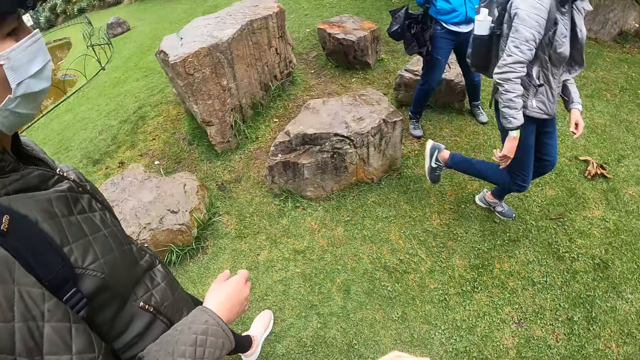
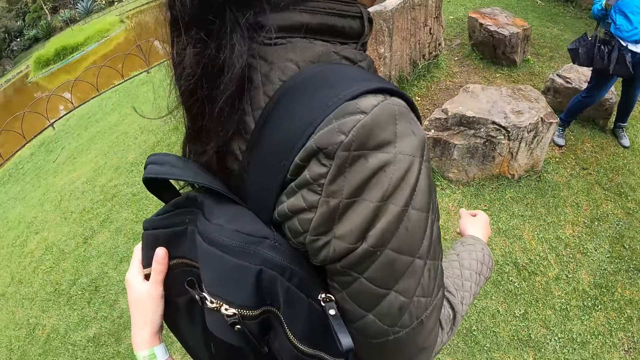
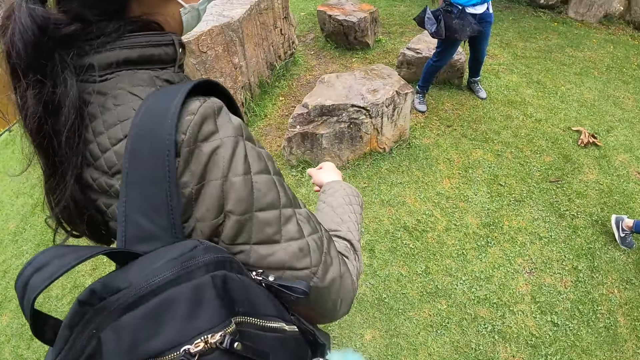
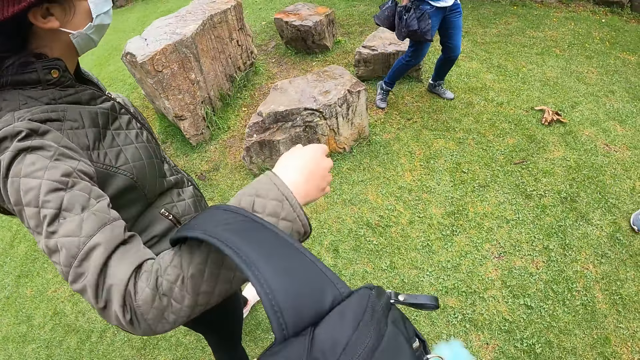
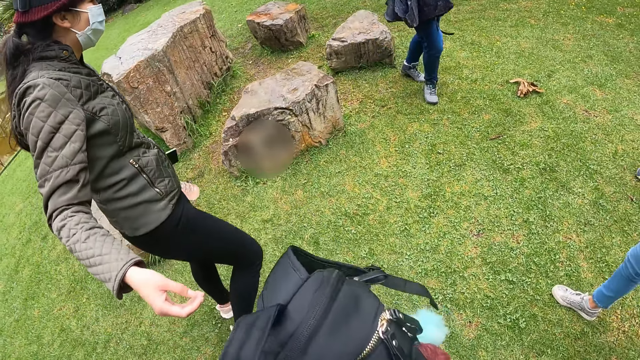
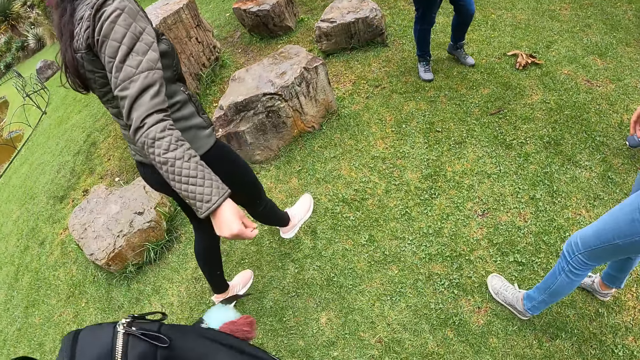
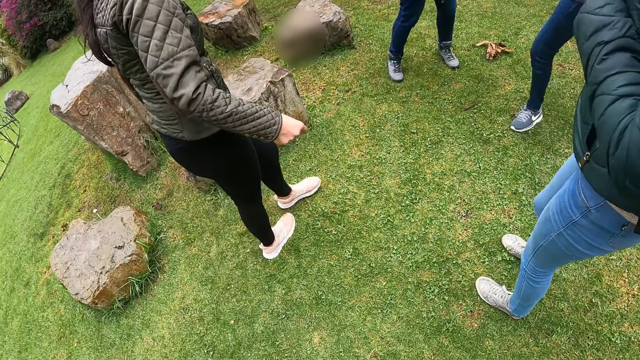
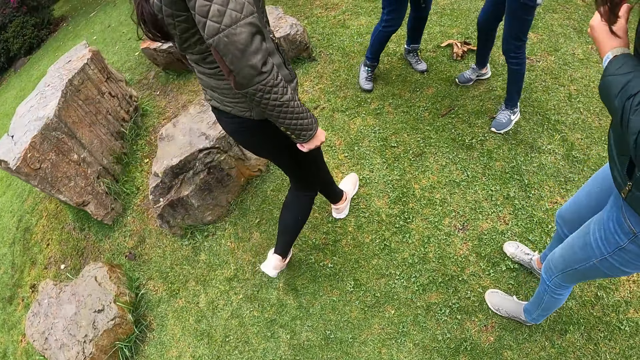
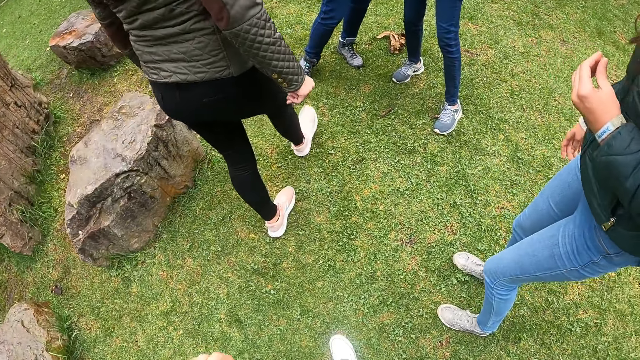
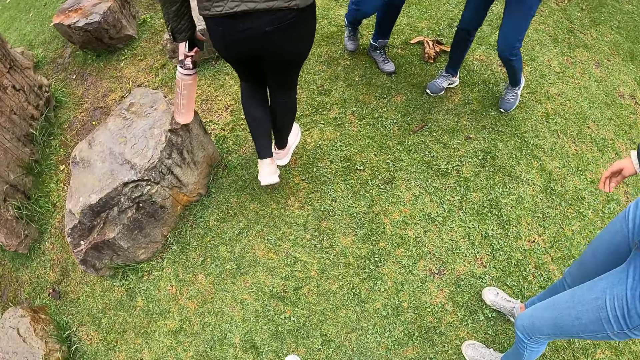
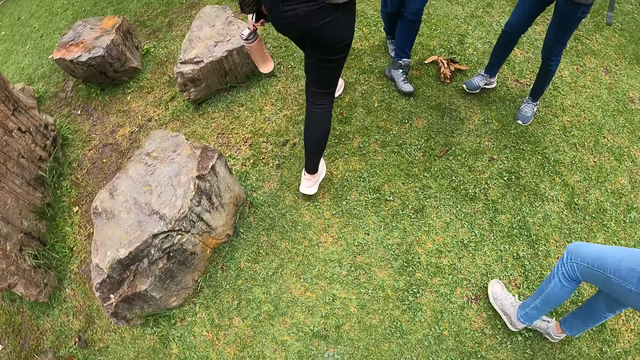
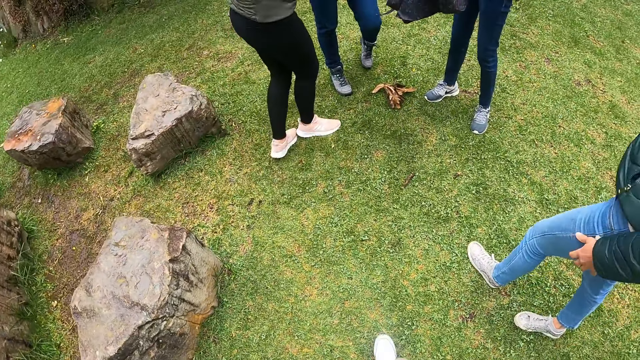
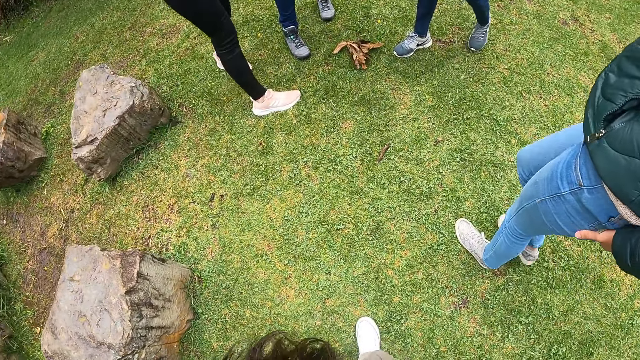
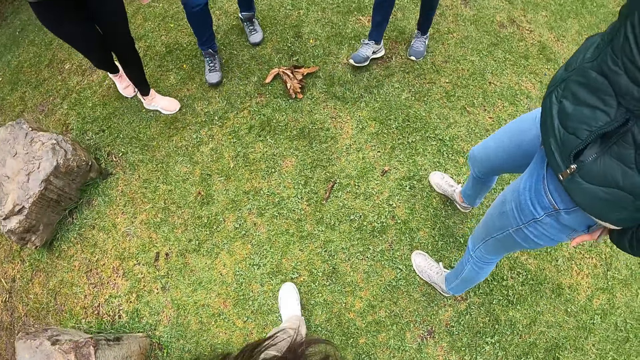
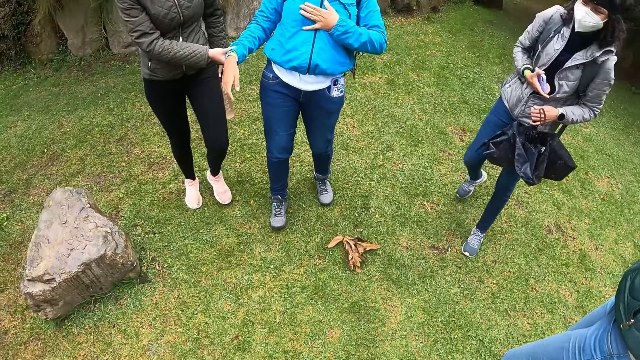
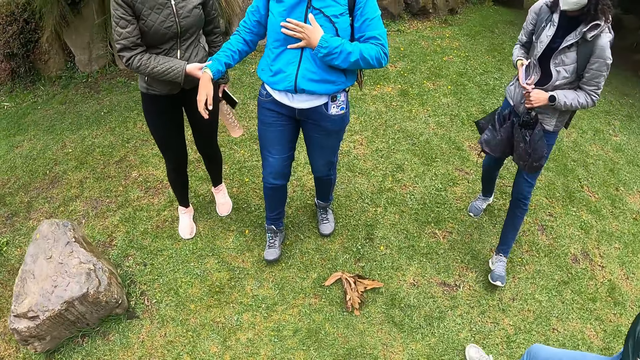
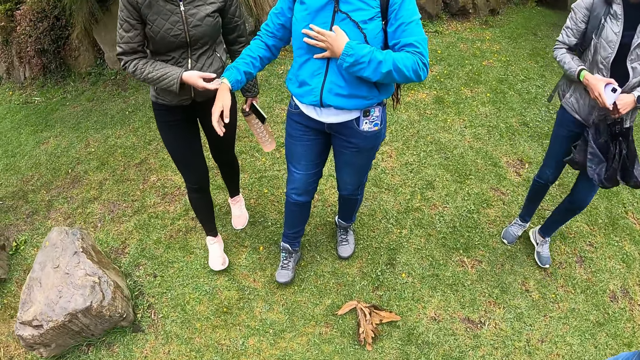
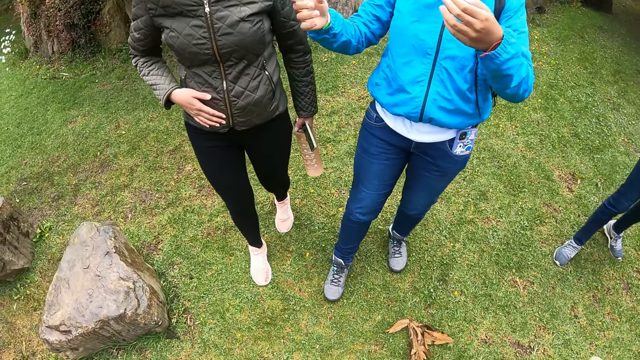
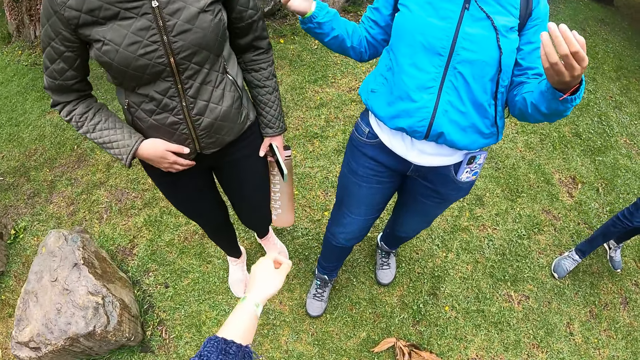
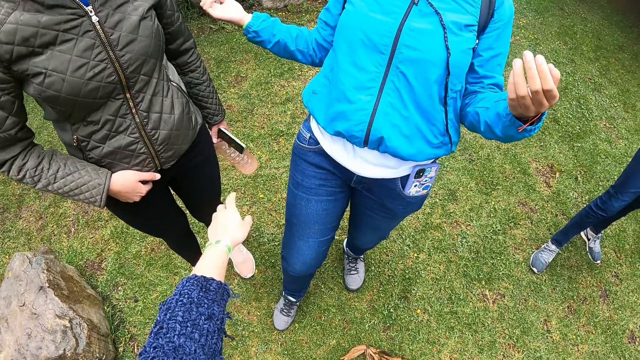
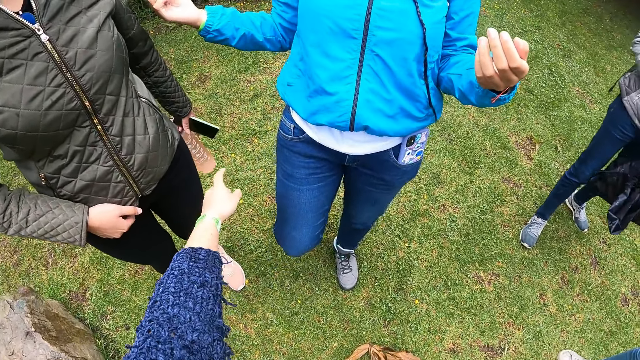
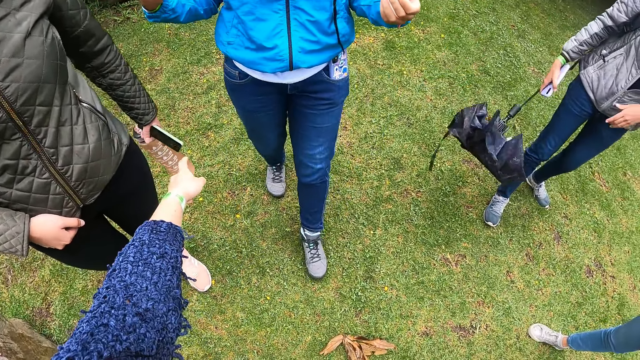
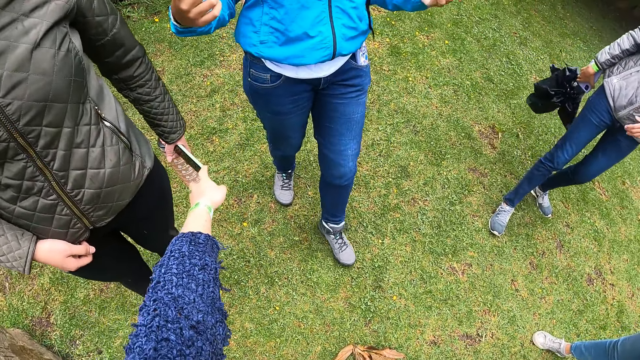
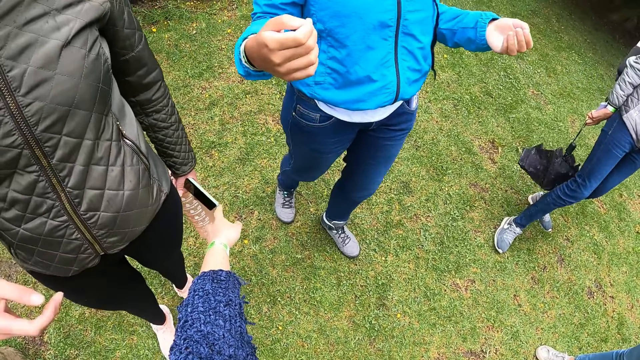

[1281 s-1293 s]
The camera wearer touches a backpack with the woman with her left hand. She collects the backpack from the woman with both hands. She walks around. She stretches the hand.

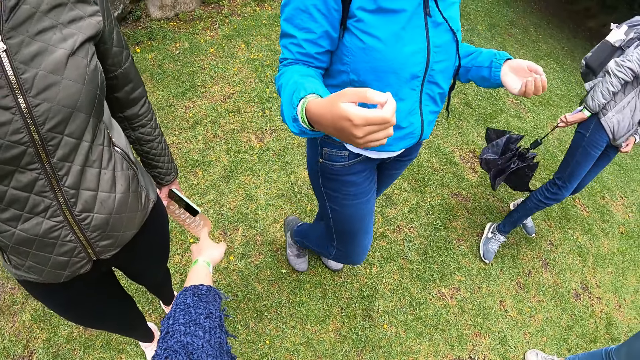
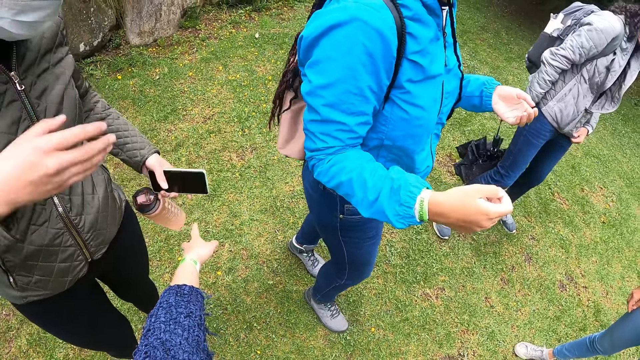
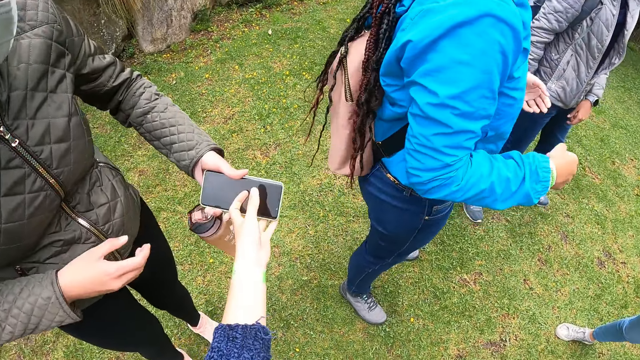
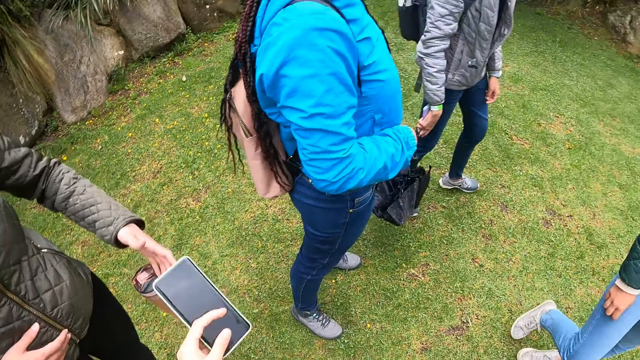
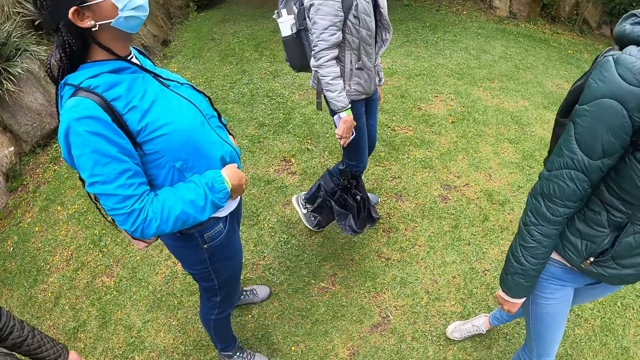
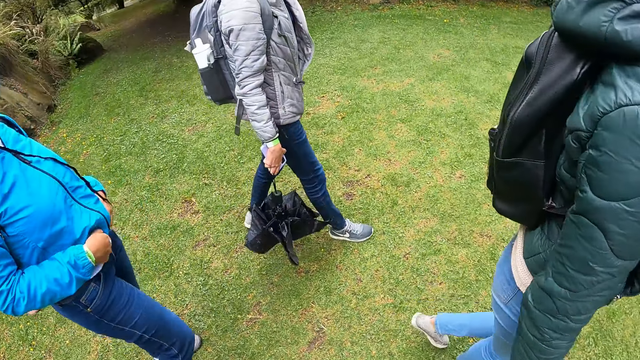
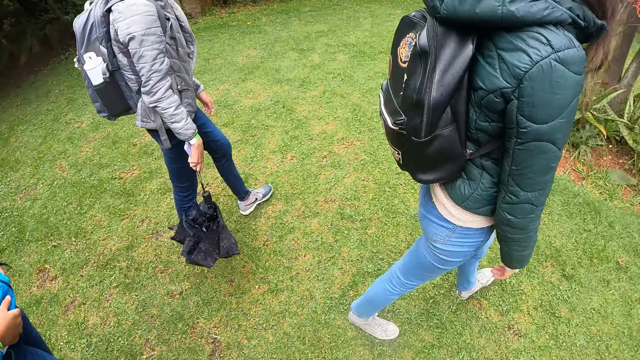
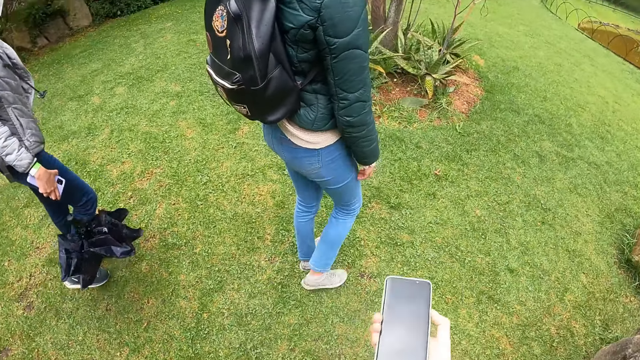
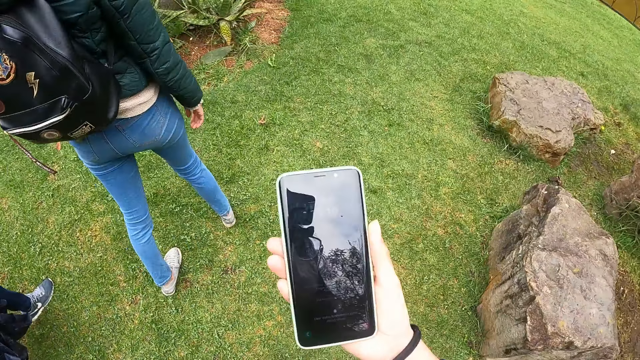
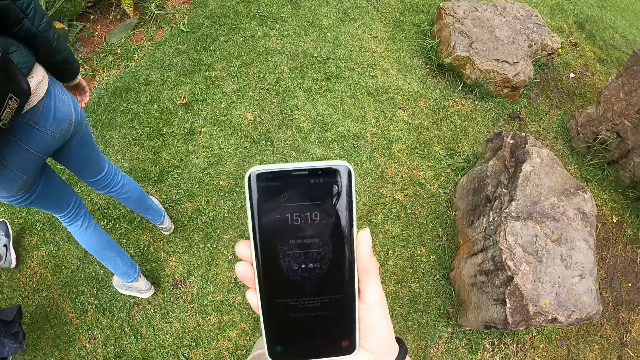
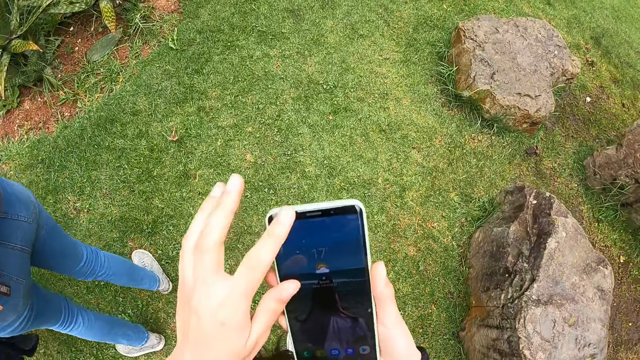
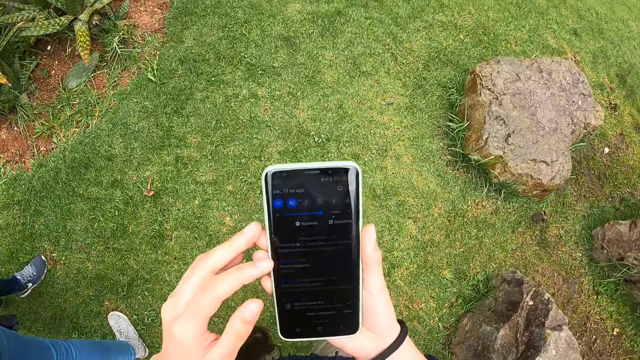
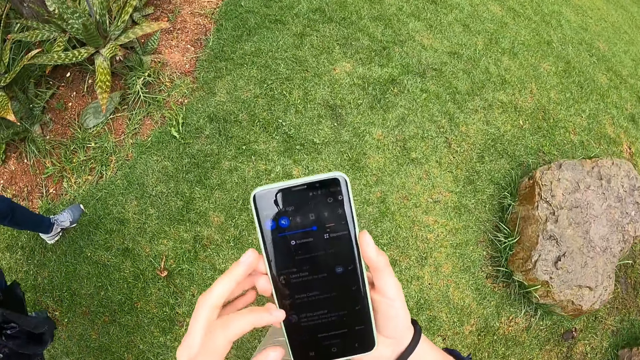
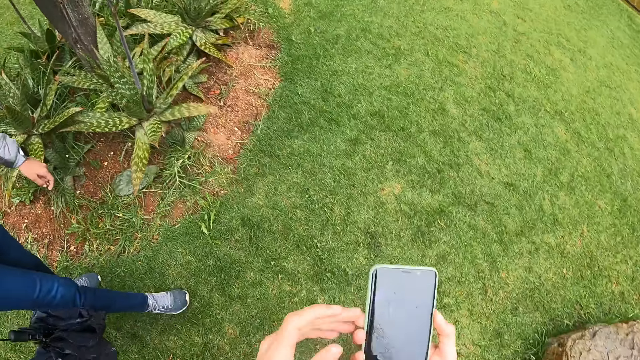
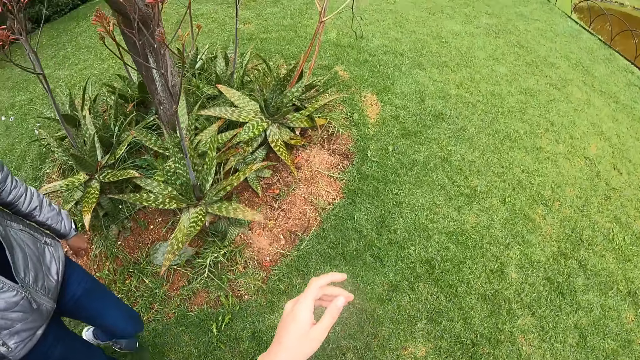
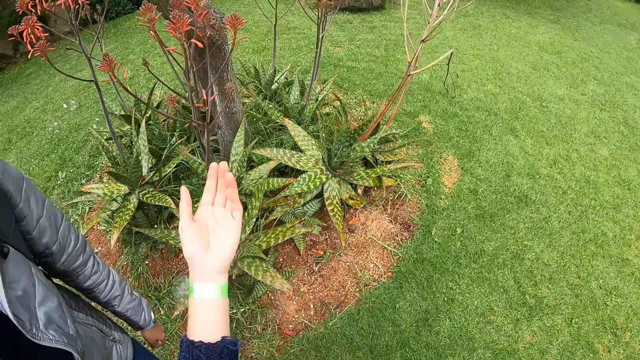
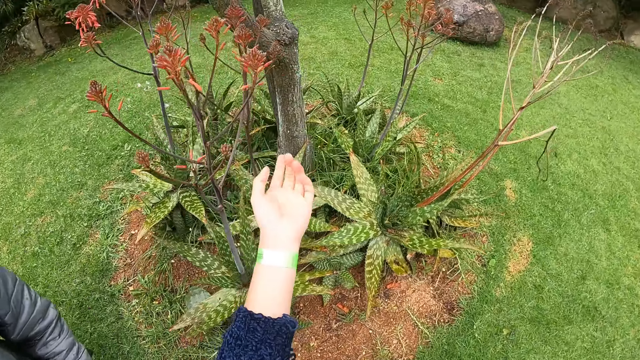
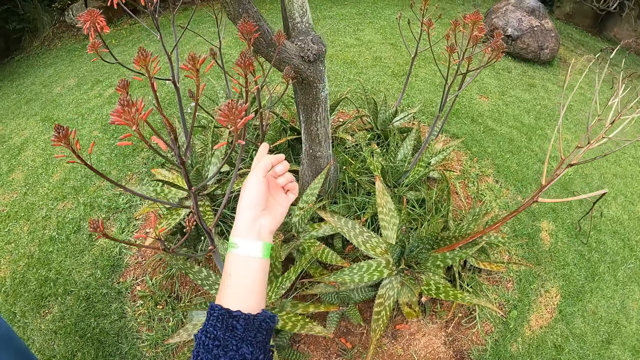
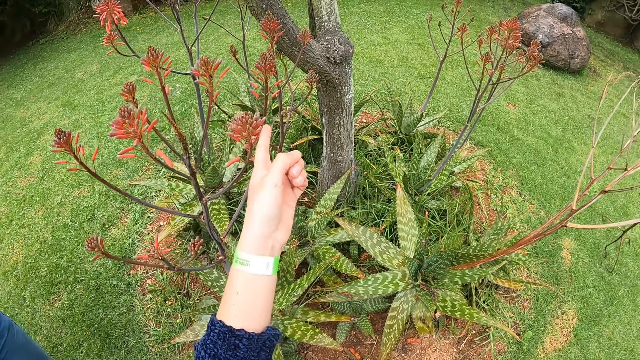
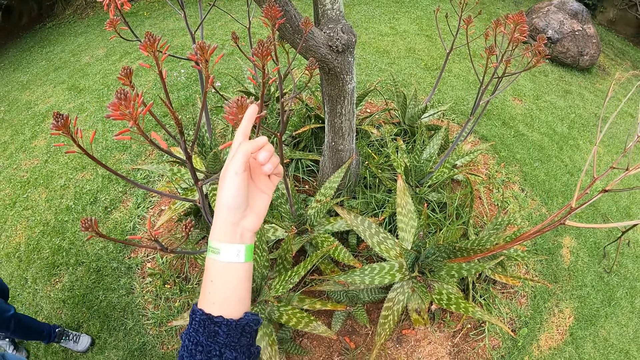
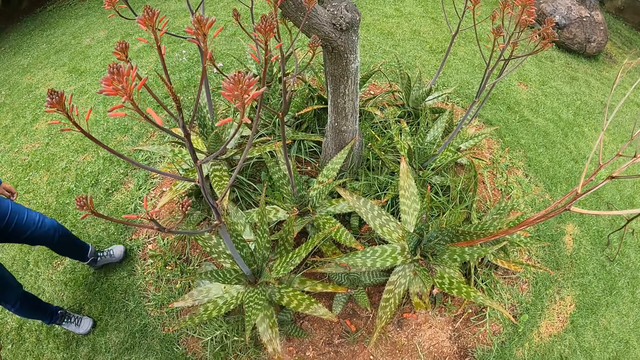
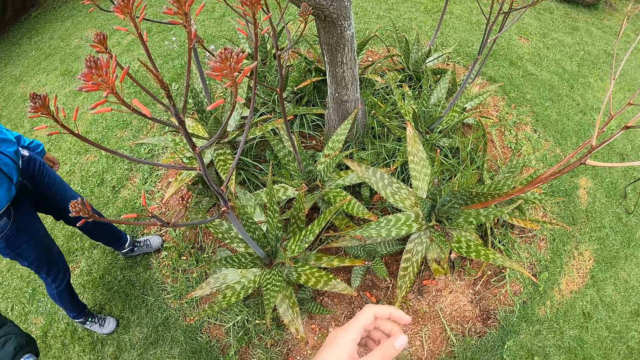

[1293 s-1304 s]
The camera wearer collects the phone from the woman with her left hand. She holds the phone with her right hand. She operates the phone in her right hand with her left hand. She touches a plant with her left hand.
